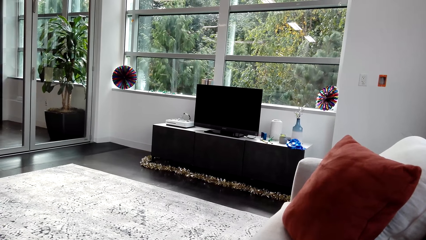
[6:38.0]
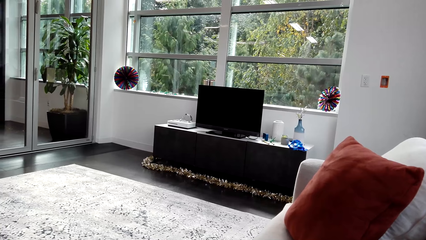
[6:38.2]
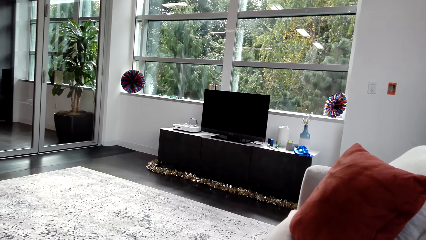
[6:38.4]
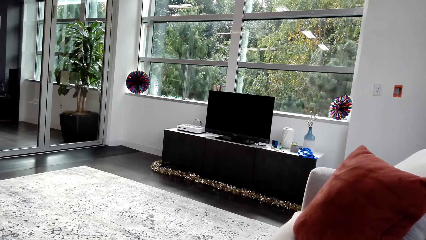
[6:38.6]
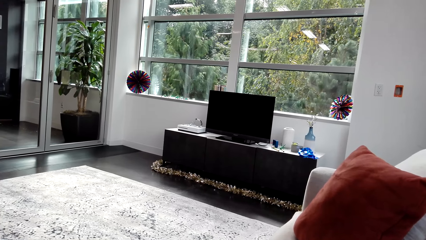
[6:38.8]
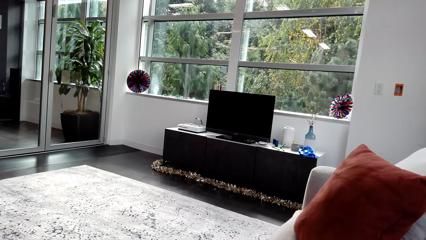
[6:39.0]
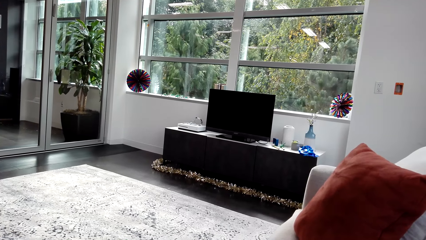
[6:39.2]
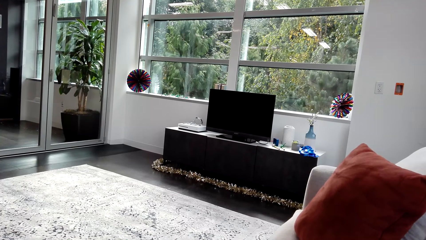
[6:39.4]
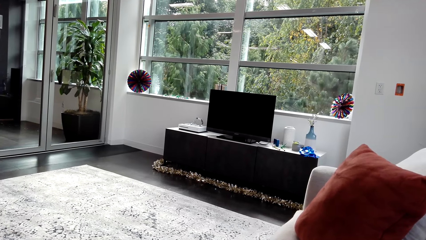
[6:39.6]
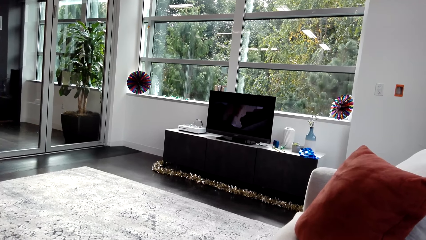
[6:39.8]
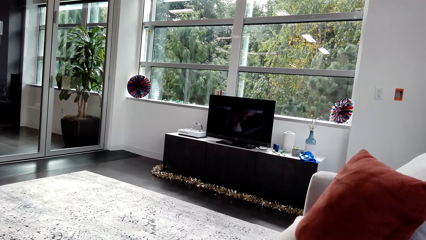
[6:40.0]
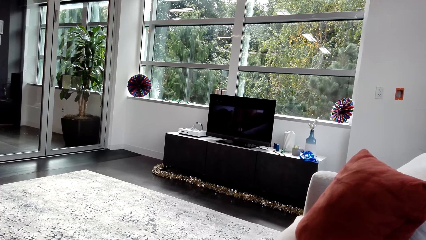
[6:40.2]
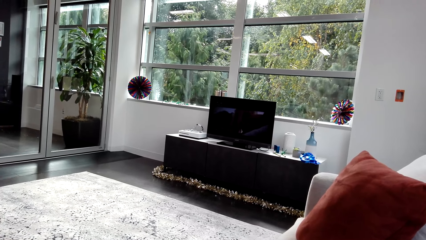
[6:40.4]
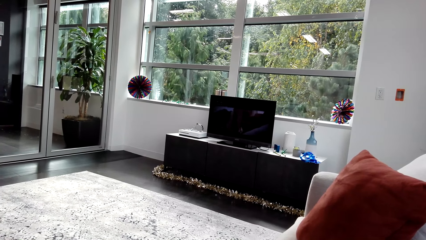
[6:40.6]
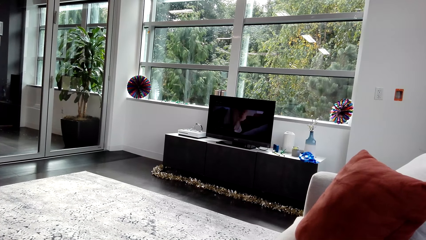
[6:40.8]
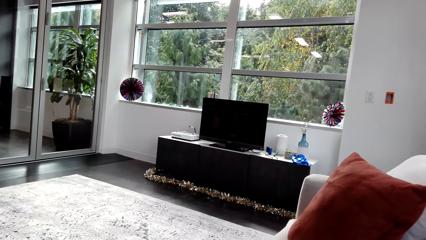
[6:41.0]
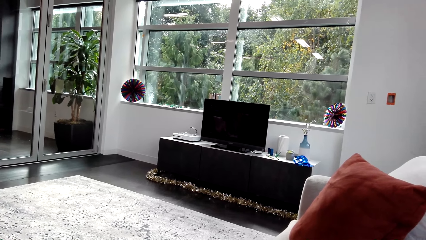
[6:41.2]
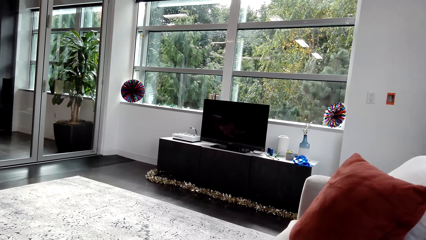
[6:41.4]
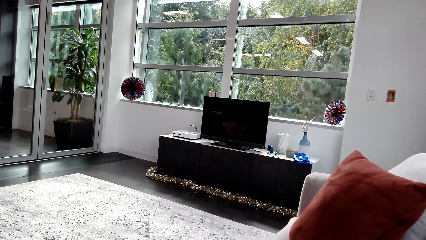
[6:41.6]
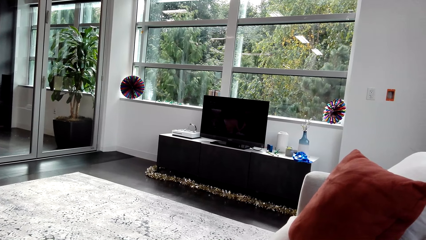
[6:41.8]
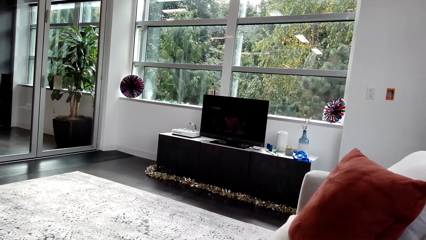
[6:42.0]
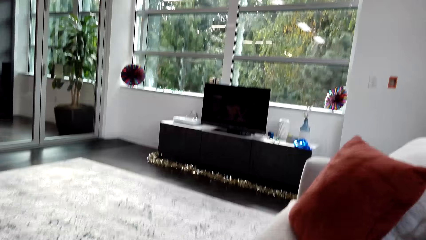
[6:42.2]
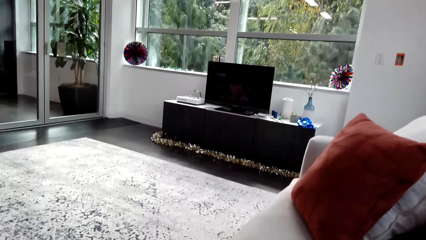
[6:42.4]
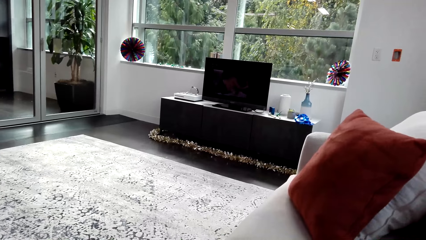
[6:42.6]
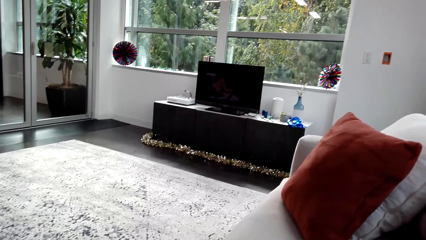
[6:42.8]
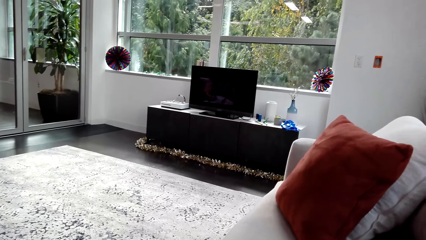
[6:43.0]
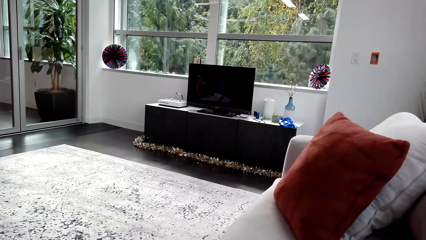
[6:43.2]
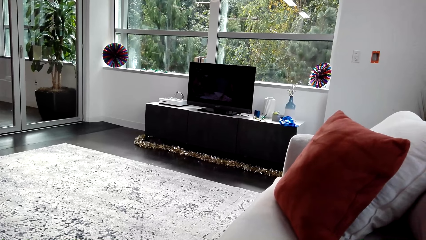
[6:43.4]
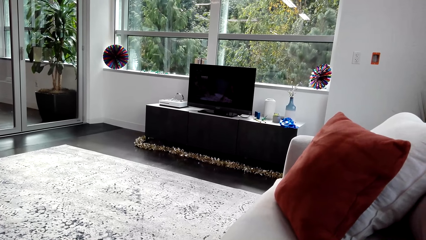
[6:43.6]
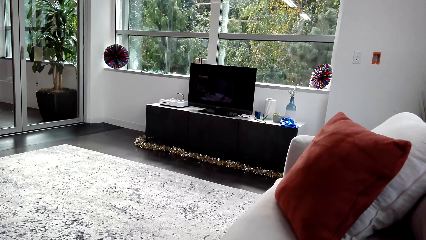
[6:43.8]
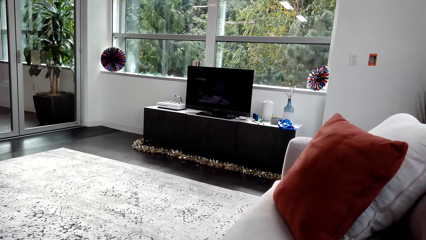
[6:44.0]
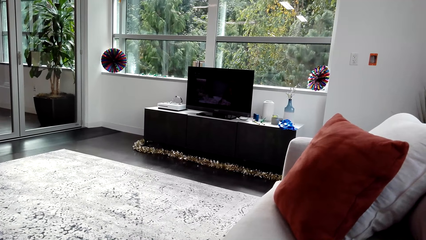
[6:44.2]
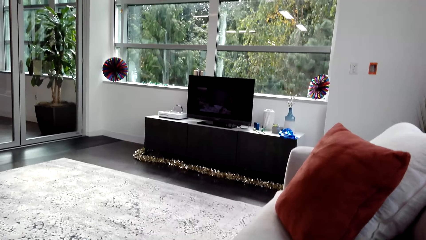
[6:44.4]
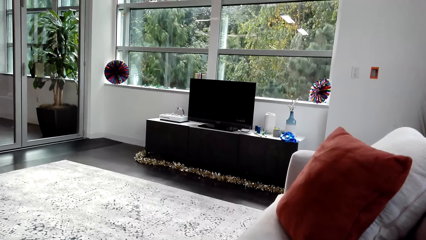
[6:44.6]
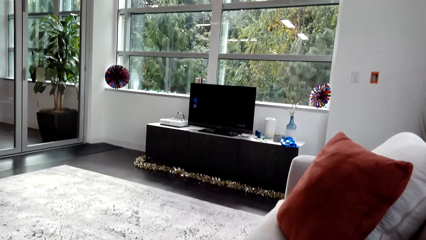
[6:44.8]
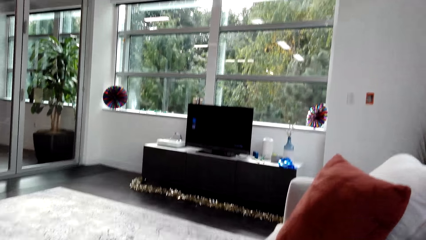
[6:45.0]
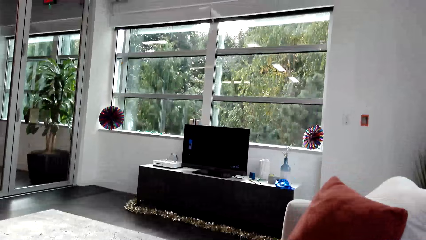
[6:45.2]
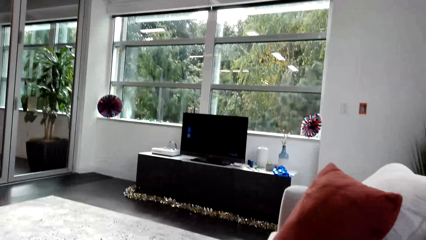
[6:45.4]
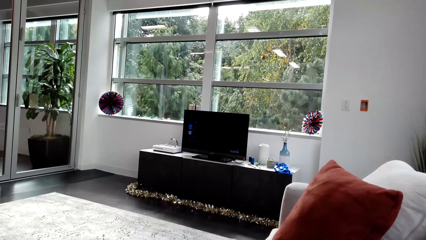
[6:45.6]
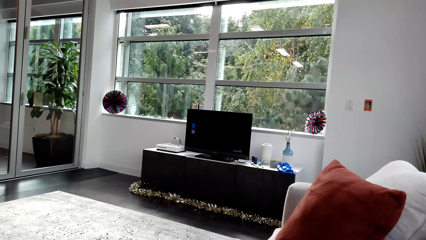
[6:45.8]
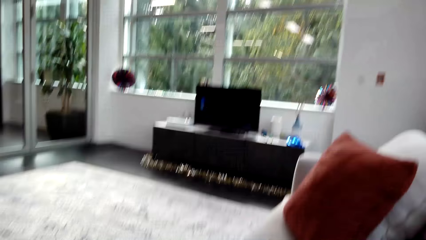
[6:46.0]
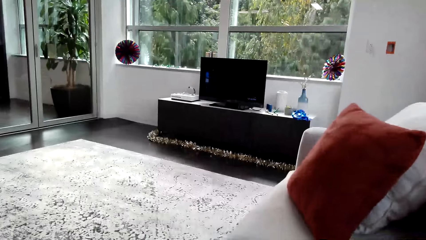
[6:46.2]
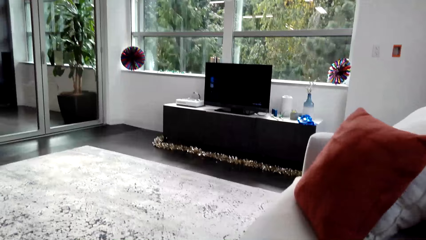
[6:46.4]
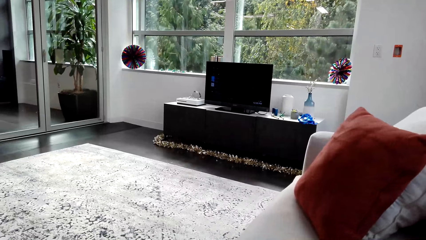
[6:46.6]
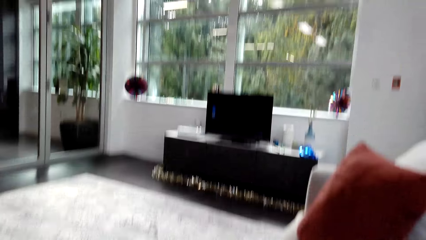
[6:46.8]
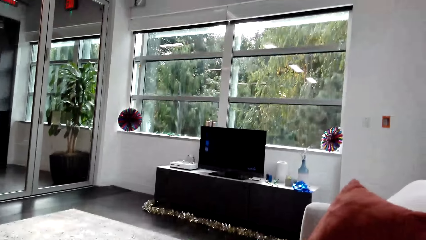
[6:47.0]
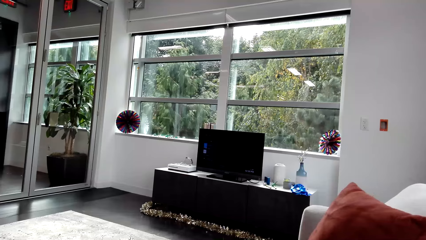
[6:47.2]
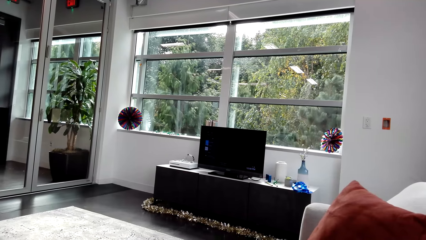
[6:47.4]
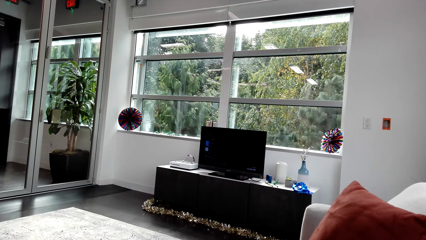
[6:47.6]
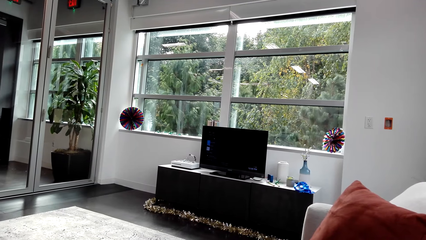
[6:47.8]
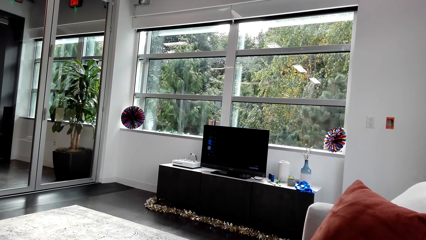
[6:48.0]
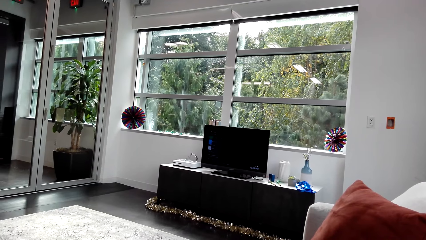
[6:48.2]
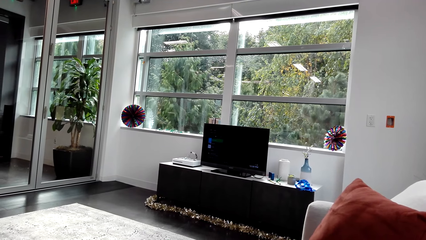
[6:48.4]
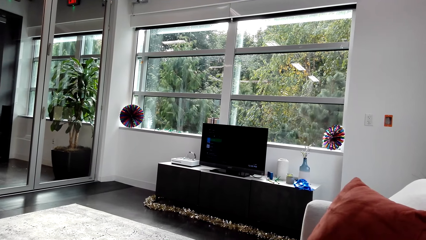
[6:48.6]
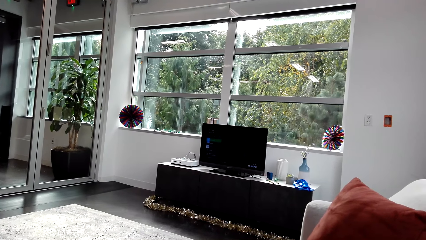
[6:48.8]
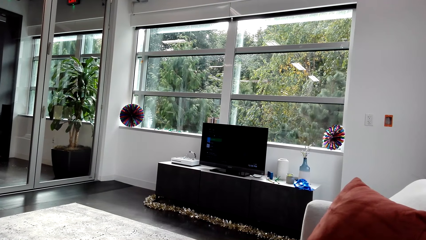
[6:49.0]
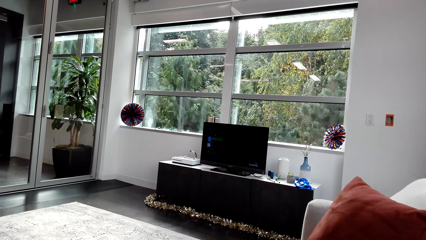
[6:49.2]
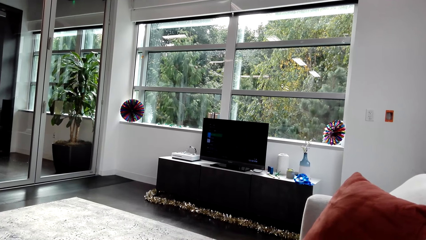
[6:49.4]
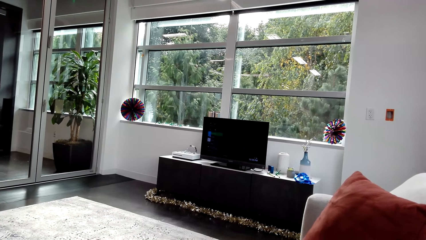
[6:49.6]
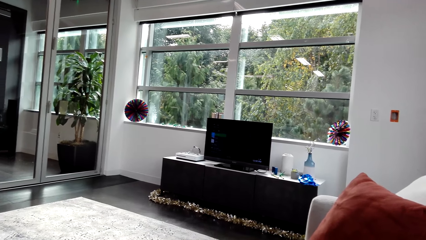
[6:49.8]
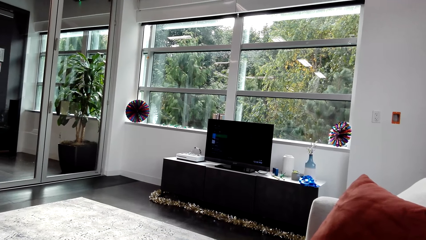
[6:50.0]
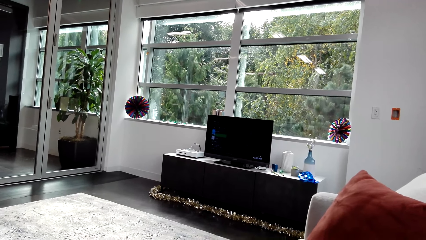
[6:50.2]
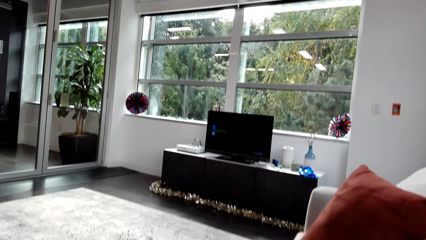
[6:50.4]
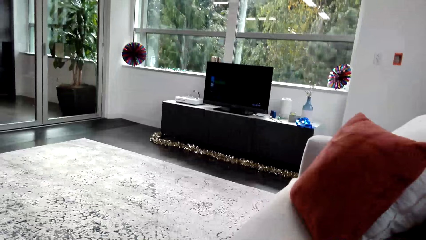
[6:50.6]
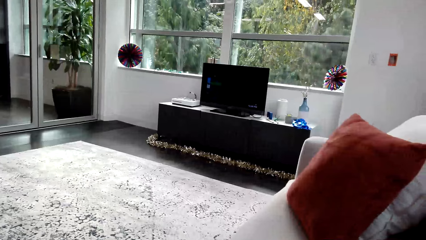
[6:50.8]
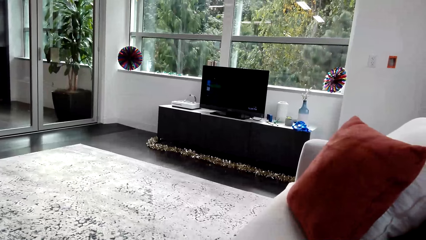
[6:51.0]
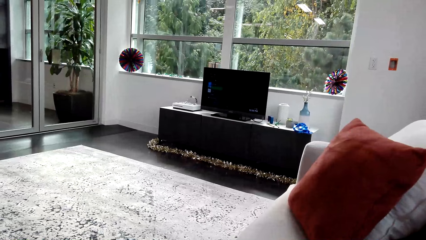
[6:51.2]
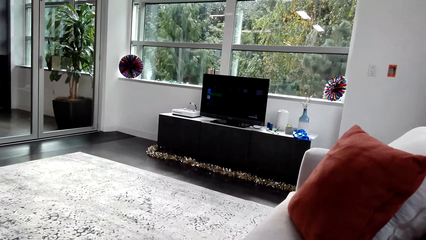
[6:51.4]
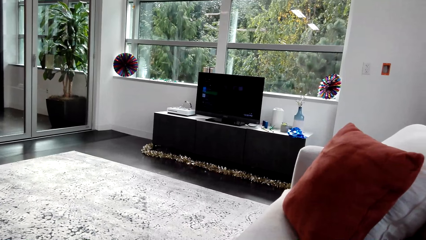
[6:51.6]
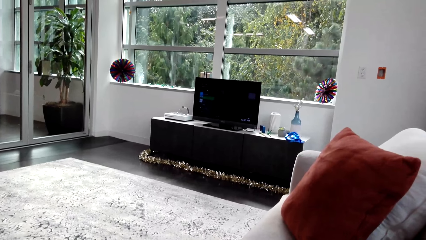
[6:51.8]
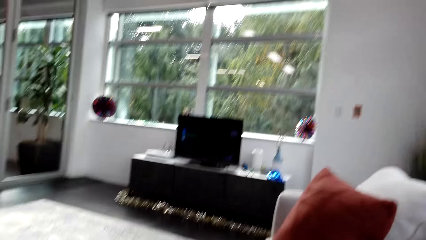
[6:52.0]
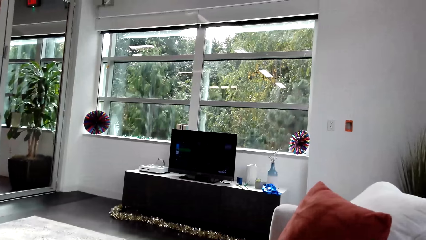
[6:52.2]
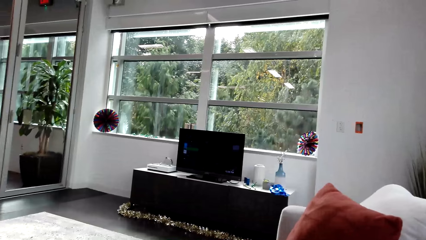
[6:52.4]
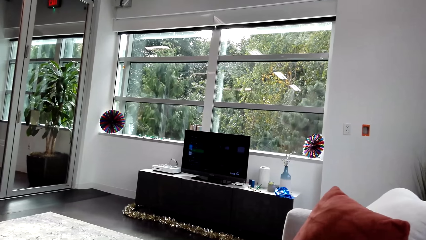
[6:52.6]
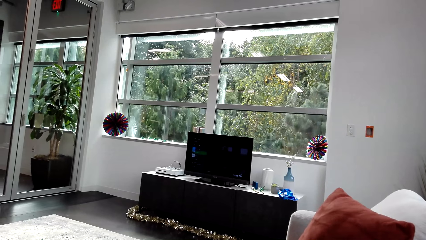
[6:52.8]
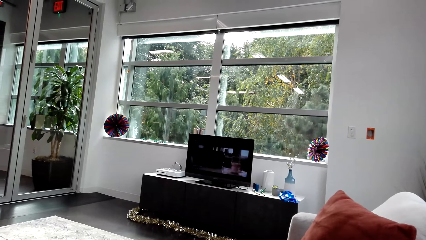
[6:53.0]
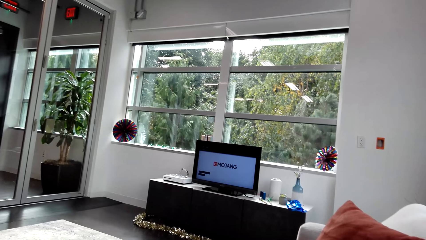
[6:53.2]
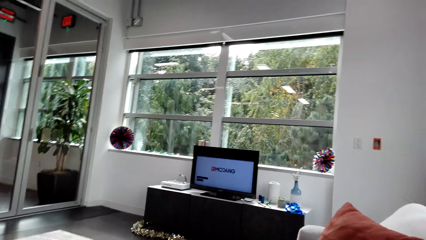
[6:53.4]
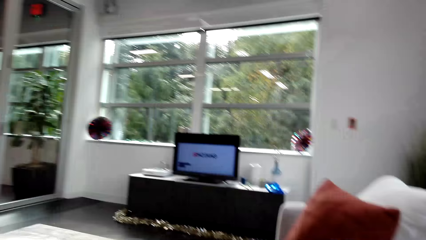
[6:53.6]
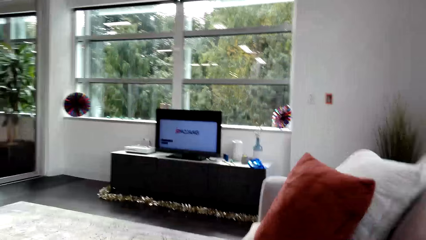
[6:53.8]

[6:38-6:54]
The camera wearer watches the television. They scroll down the TV.
